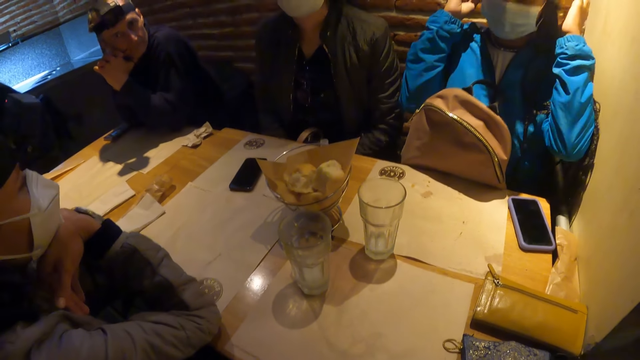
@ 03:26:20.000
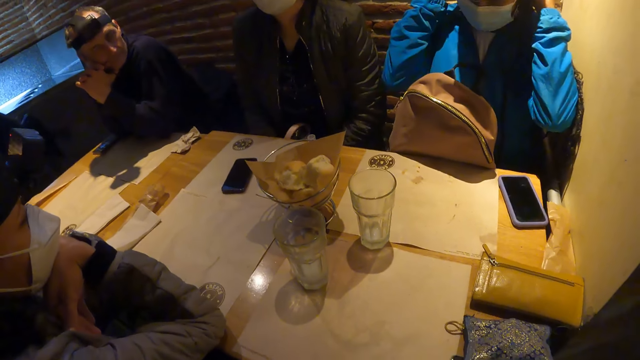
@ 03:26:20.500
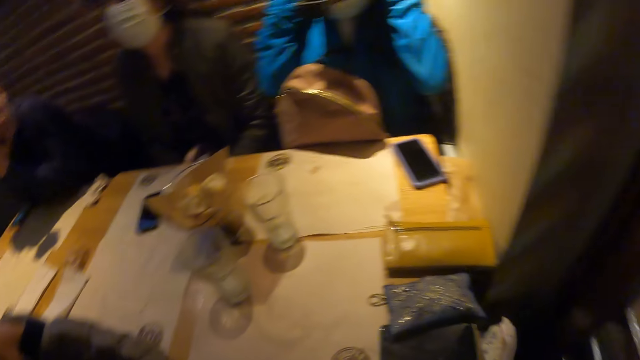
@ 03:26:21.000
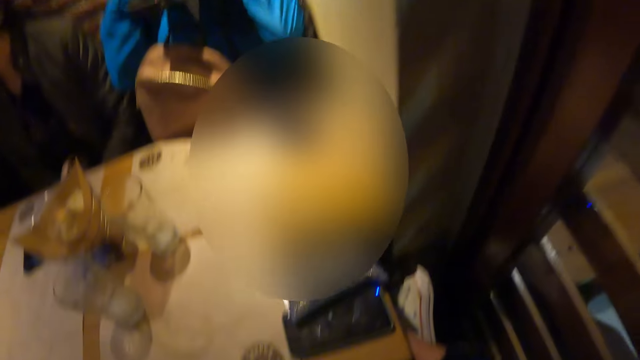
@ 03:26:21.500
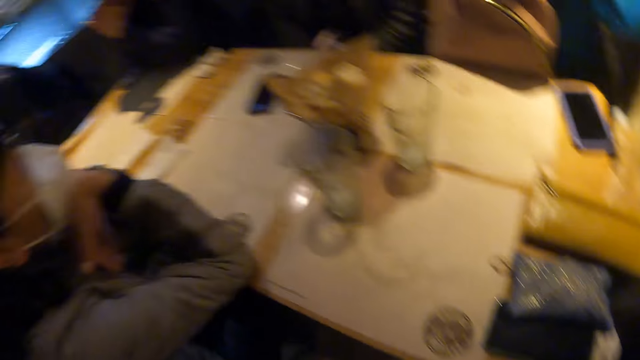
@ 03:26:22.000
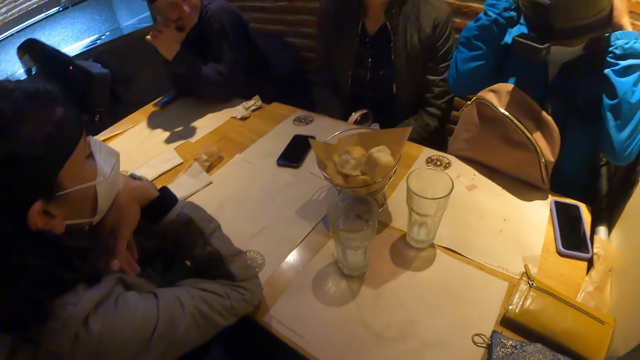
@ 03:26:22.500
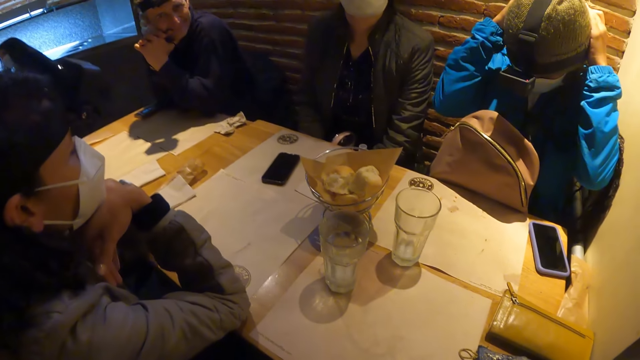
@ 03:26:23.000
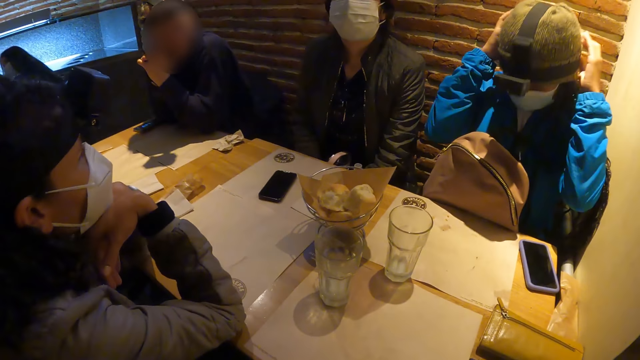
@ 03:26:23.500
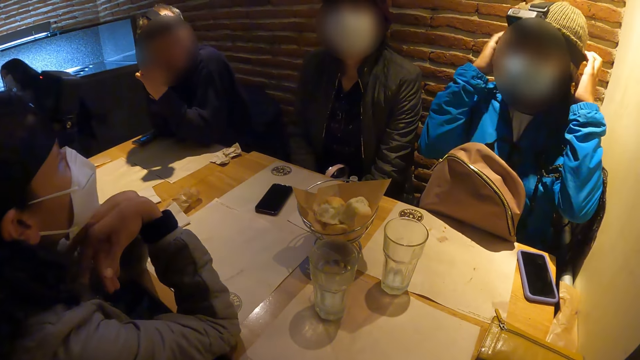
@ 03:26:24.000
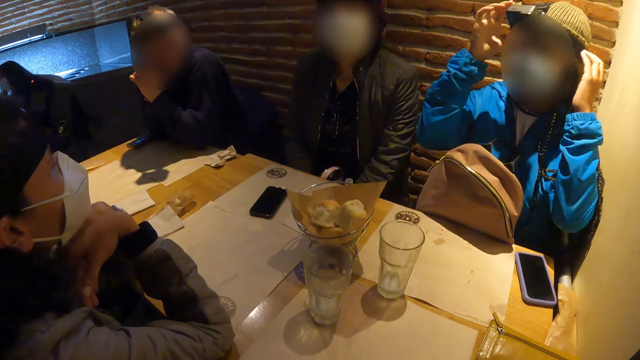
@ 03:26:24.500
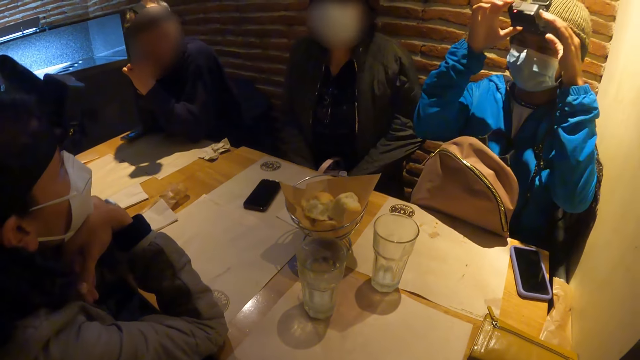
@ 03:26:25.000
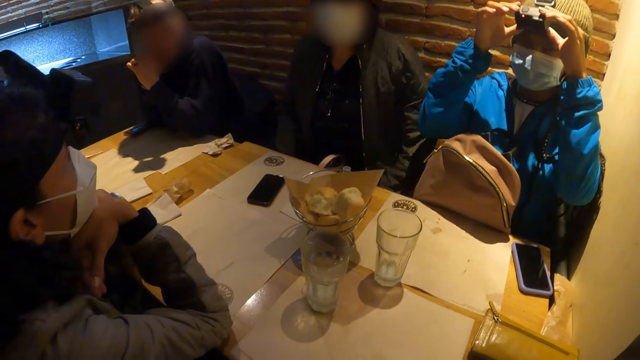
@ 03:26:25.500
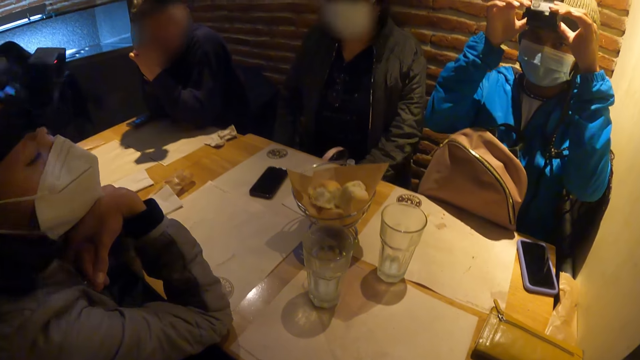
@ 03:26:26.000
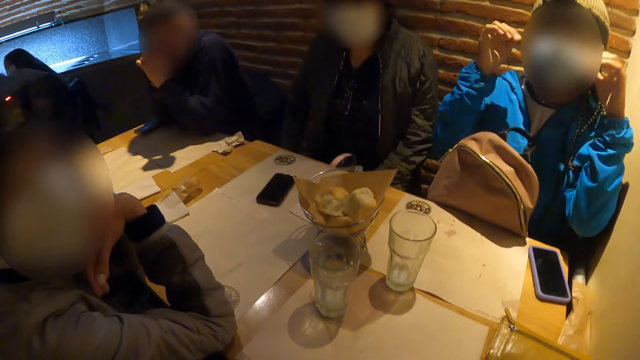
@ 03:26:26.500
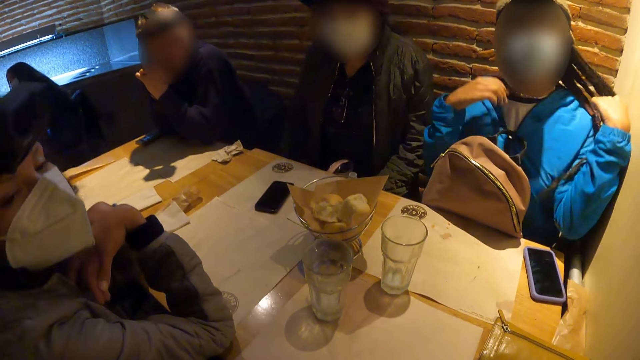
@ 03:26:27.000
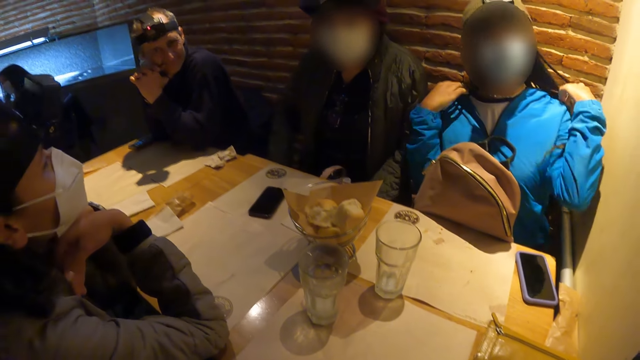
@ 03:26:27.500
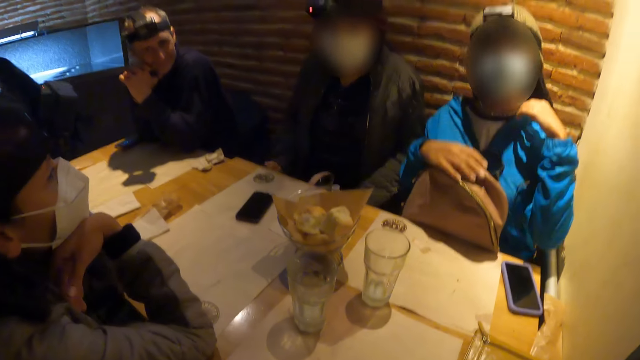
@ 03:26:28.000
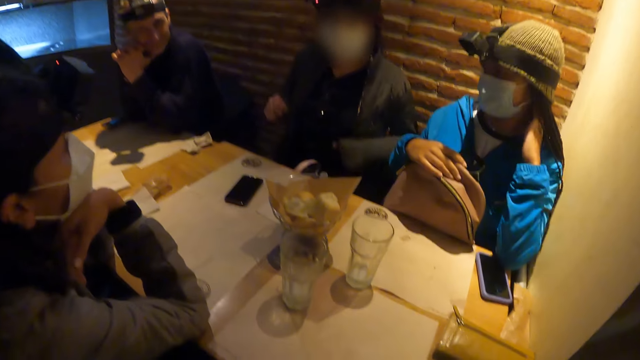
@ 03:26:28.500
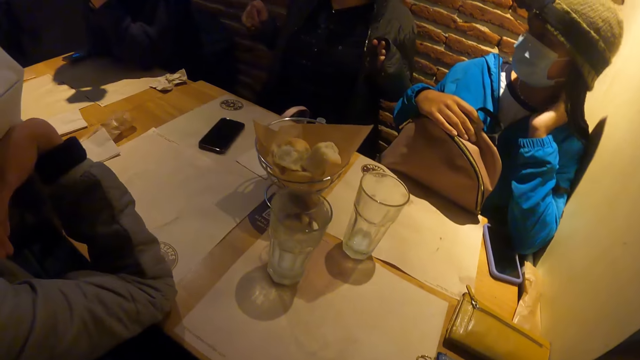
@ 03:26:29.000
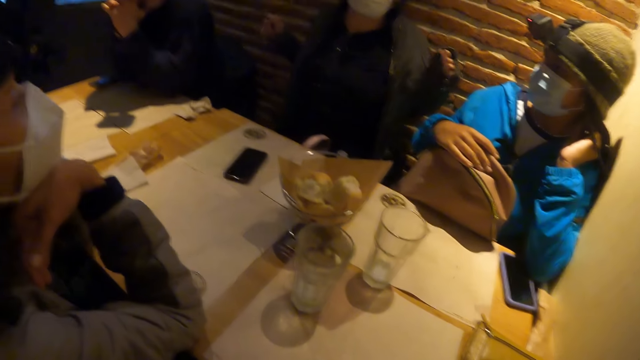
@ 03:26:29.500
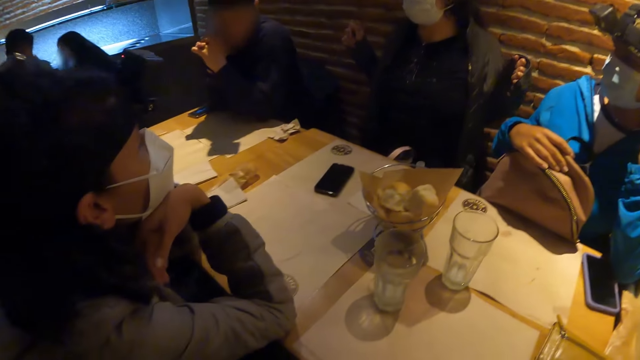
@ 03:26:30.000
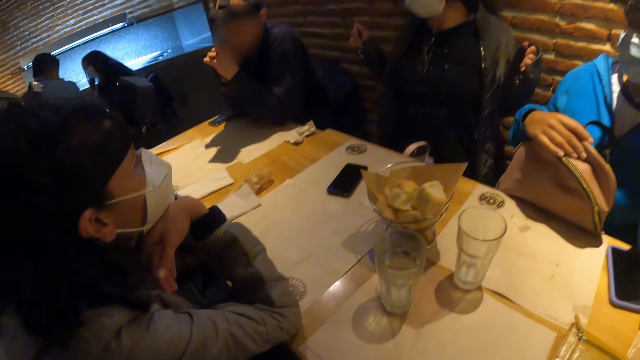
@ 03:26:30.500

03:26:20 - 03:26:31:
The woman adjusts a camera on her head with both hands. The woman moves her hair with her left hand. The woman touches her neck with her left hand.

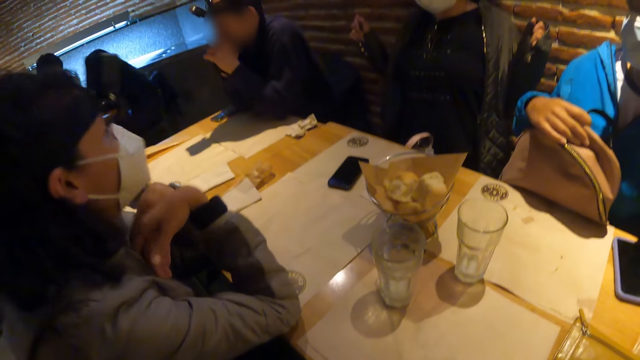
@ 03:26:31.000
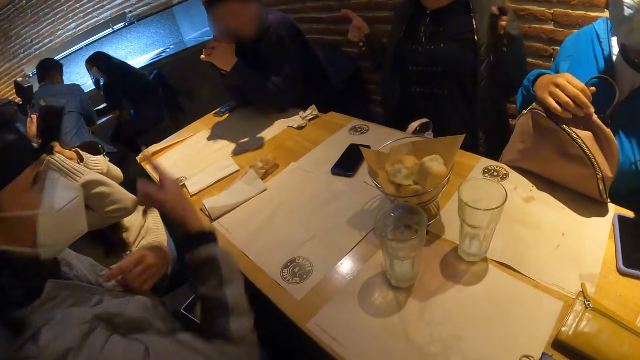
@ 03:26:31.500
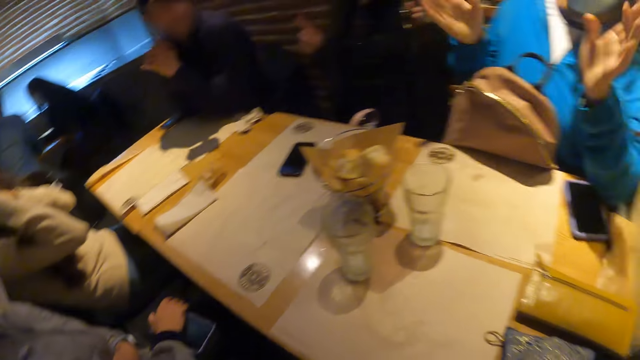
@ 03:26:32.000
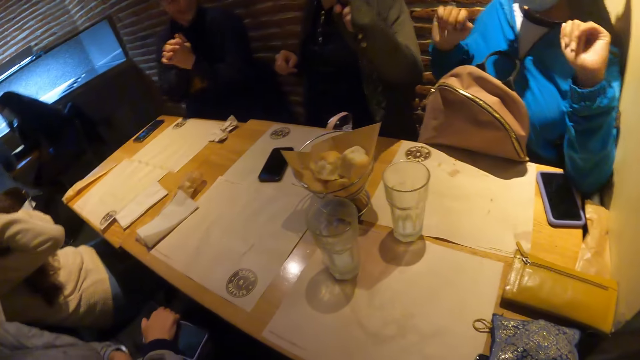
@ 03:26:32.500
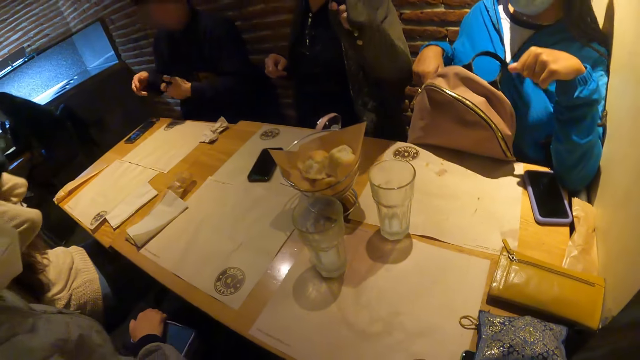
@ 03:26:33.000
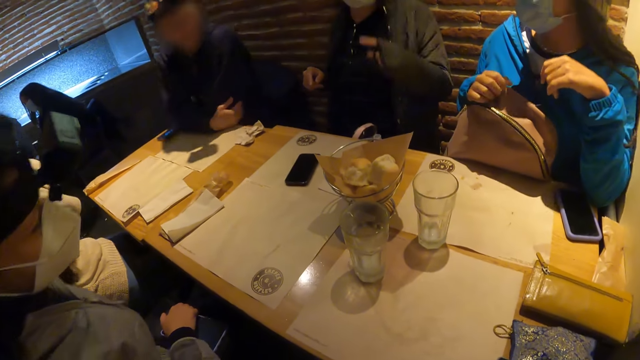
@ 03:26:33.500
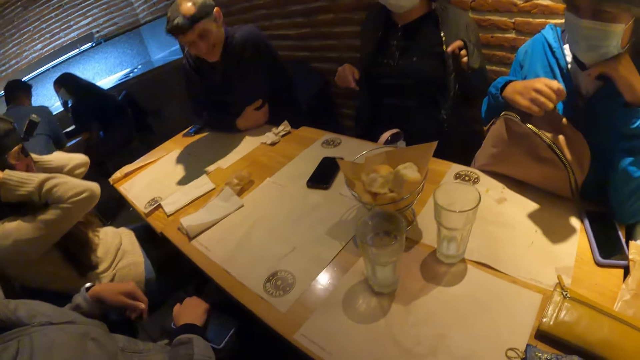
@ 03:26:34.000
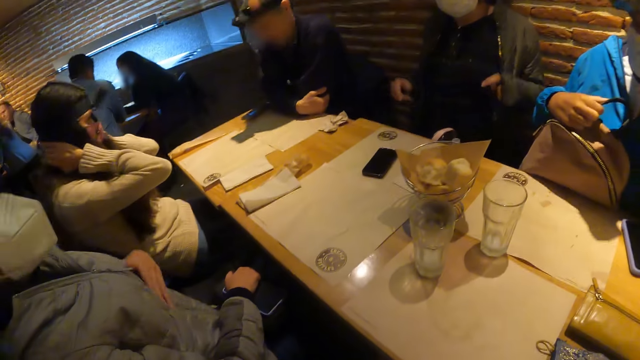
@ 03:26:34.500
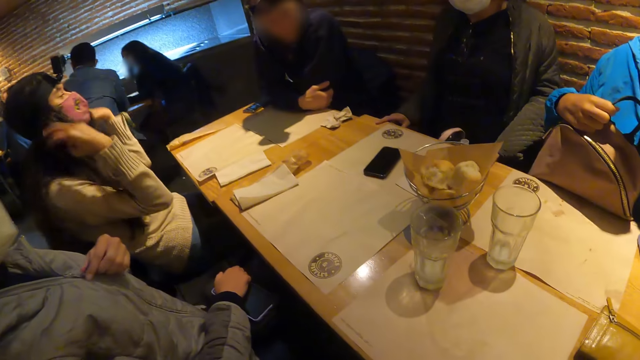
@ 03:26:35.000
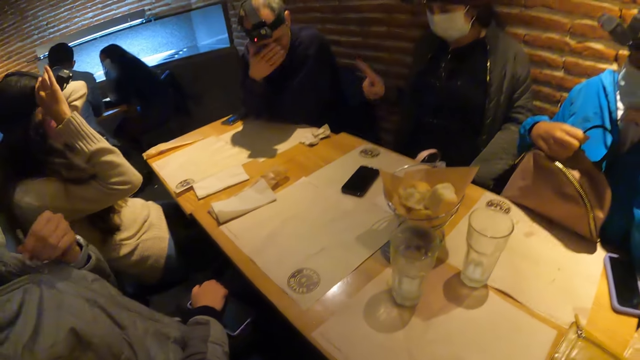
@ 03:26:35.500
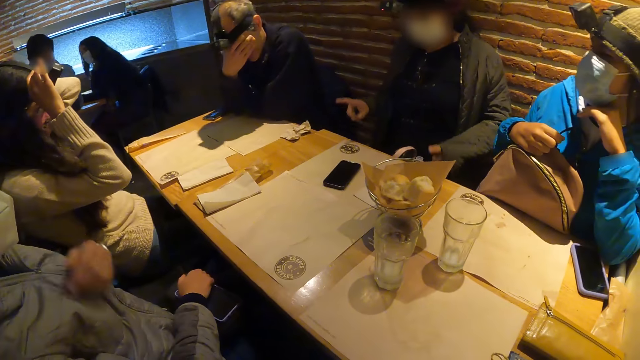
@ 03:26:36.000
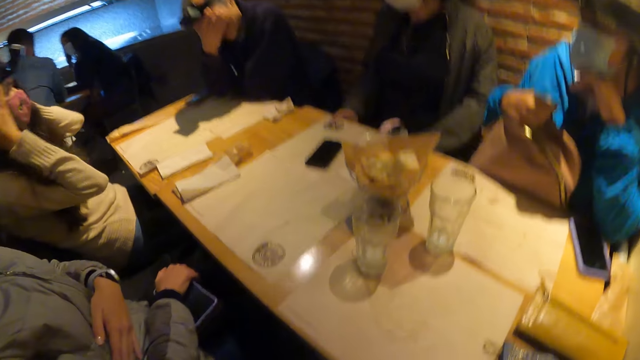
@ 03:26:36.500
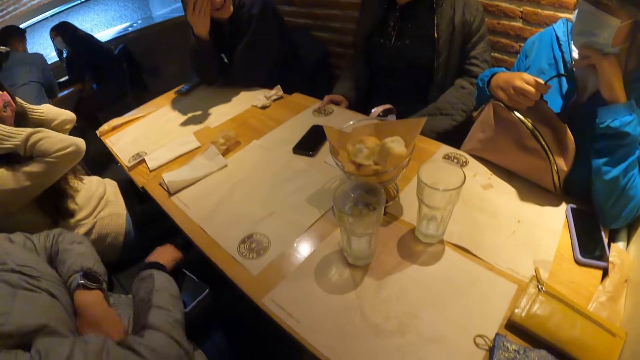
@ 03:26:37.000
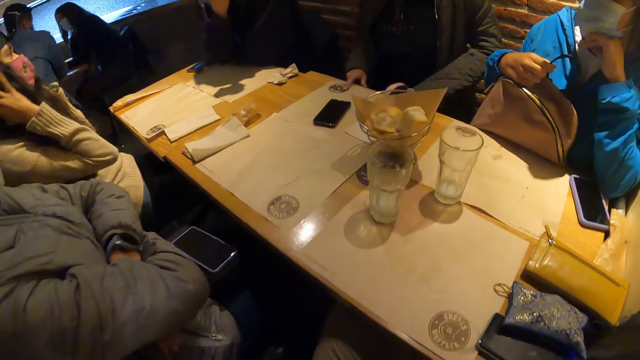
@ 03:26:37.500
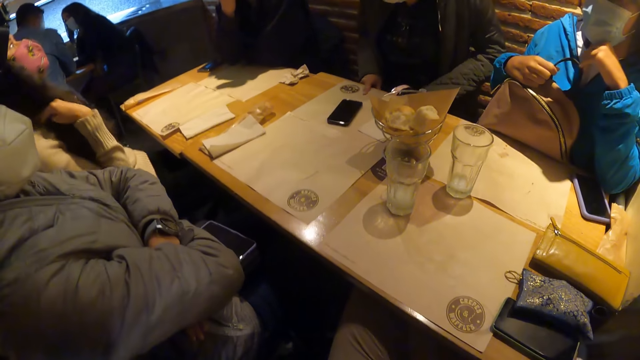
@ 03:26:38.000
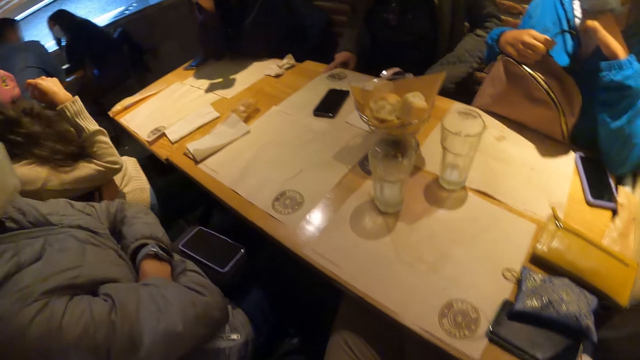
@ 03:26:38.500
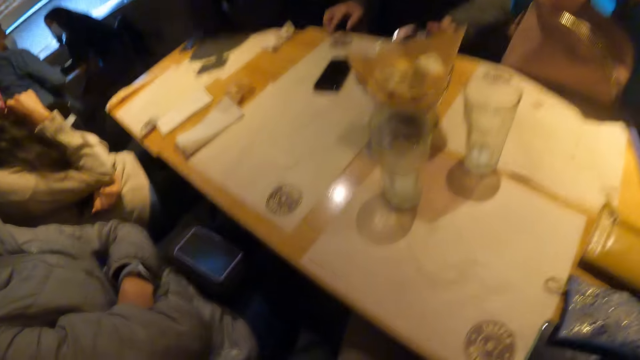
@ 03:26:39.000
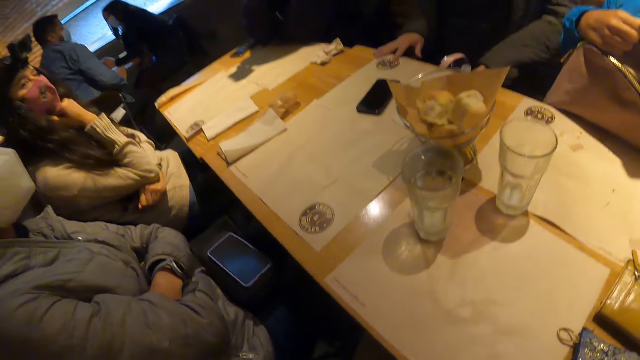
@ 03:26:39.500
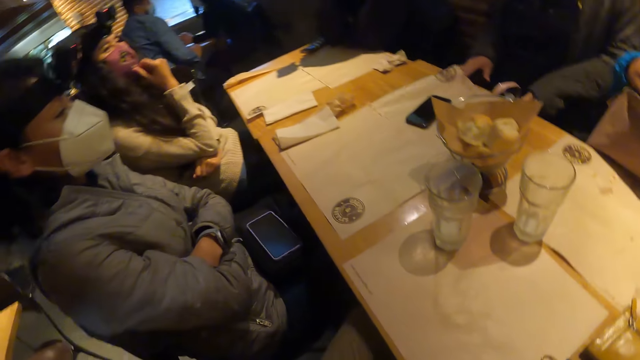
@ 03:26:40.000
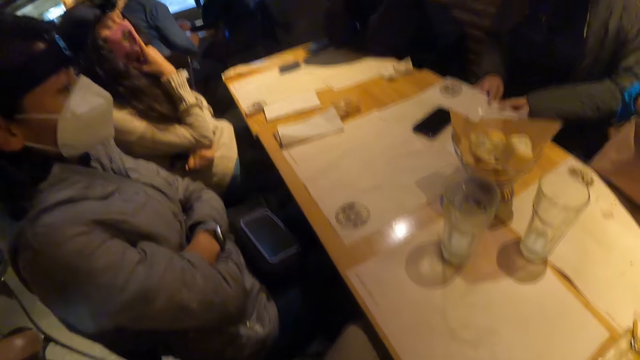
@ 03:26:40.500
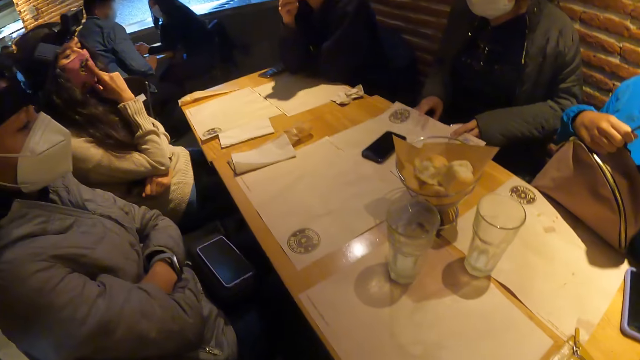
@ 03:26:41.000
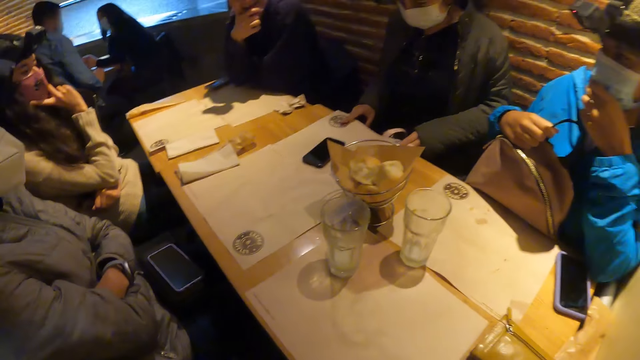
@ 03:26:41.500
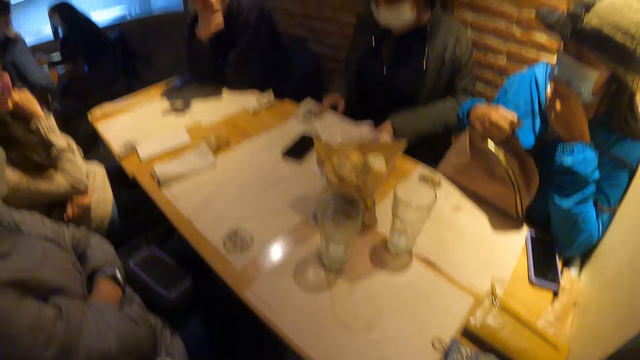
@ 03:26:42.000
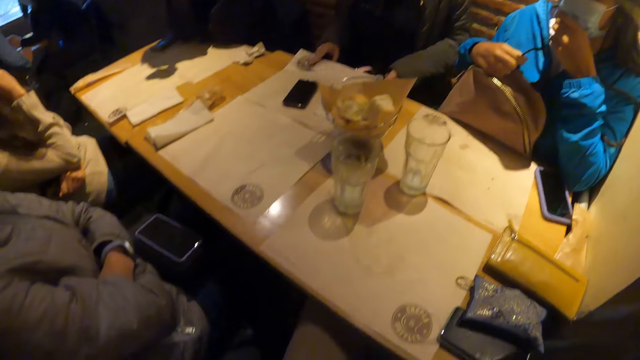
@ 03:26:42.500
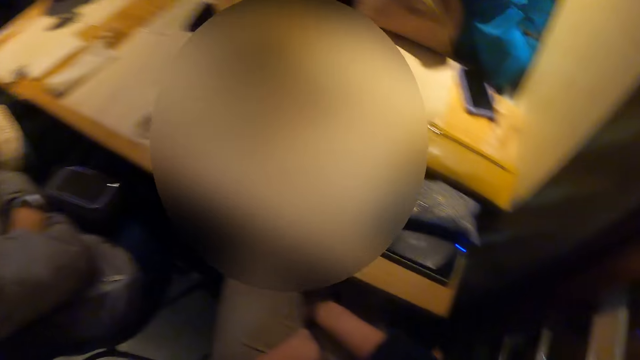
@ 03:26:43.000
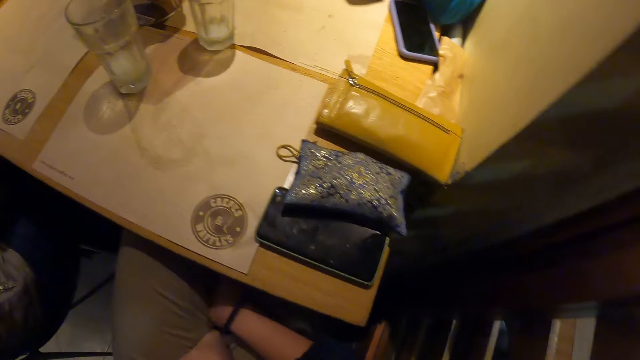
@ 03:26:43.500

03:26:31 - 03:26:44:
A person converses with a woman, a man, the camera wearer, another person and another woman. A woman touches her hair with both hands. The woman adjusts a camera on her head with both hands. A man touches his face with his right hand. Another woman adjusts a table mat on the table with both hands.
